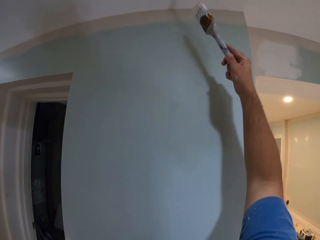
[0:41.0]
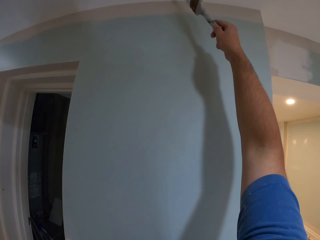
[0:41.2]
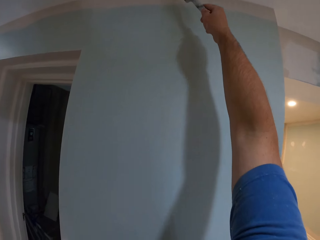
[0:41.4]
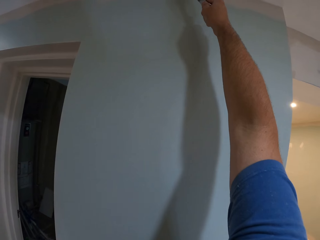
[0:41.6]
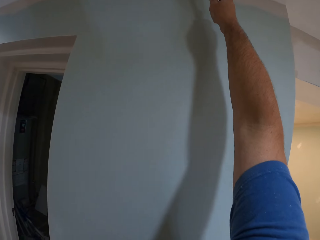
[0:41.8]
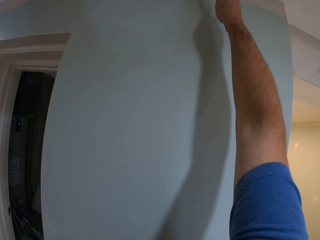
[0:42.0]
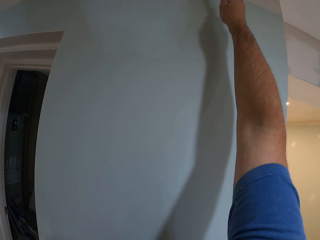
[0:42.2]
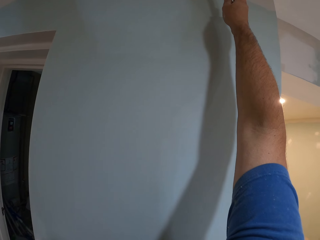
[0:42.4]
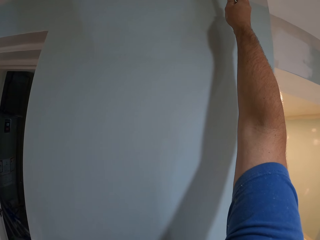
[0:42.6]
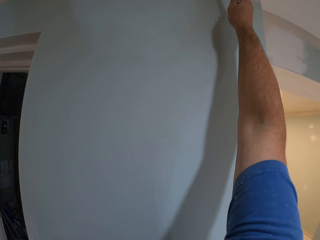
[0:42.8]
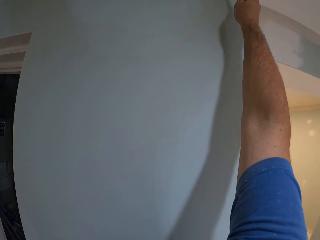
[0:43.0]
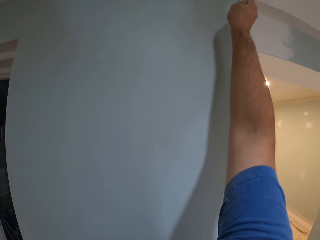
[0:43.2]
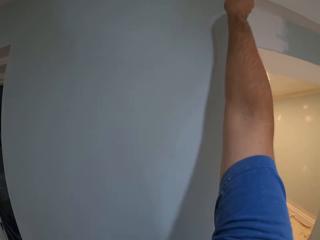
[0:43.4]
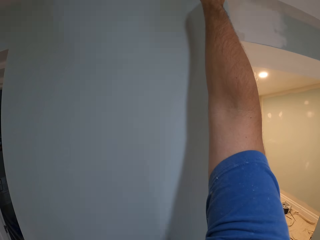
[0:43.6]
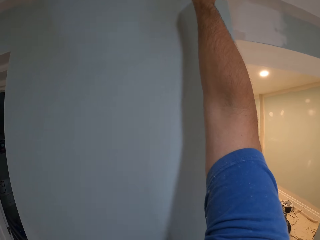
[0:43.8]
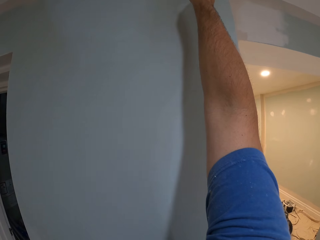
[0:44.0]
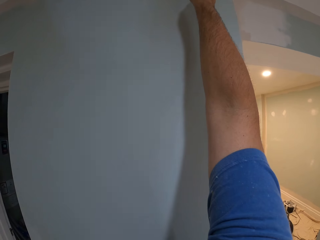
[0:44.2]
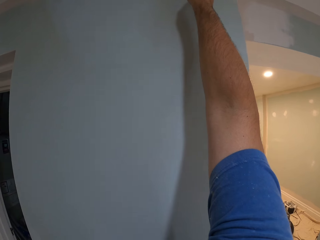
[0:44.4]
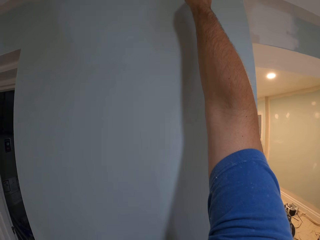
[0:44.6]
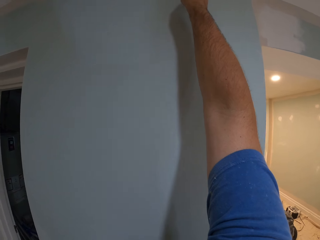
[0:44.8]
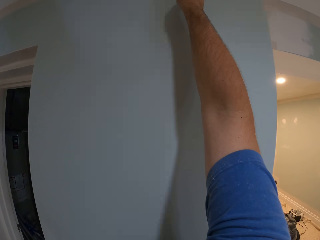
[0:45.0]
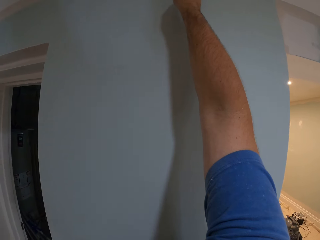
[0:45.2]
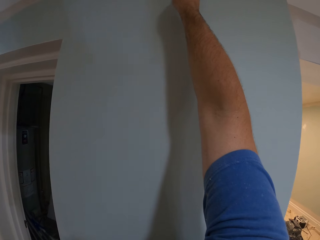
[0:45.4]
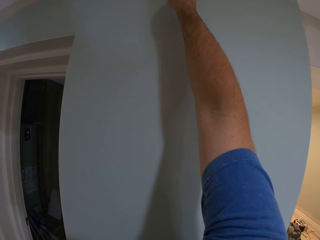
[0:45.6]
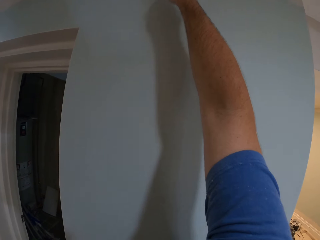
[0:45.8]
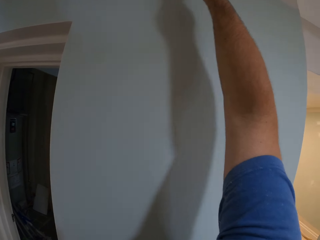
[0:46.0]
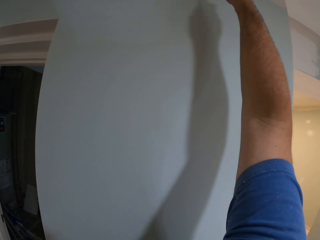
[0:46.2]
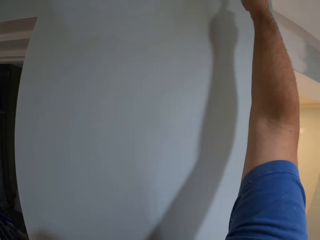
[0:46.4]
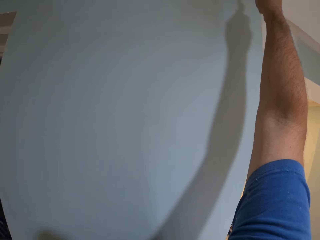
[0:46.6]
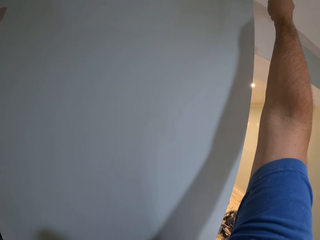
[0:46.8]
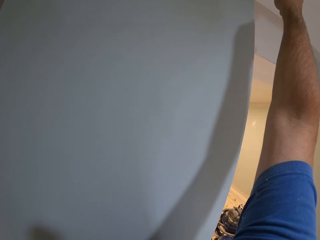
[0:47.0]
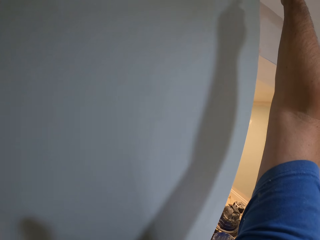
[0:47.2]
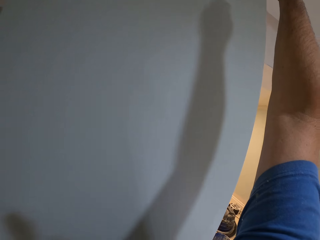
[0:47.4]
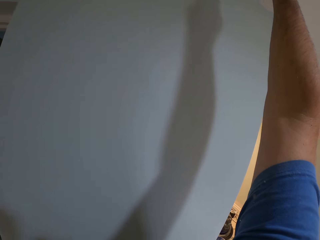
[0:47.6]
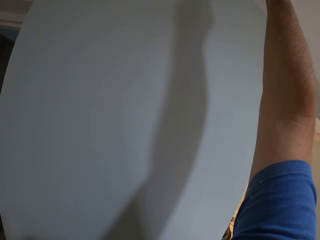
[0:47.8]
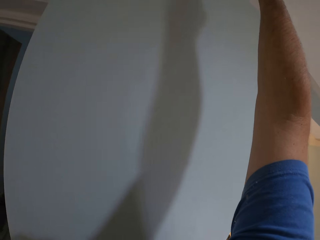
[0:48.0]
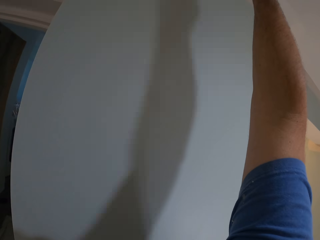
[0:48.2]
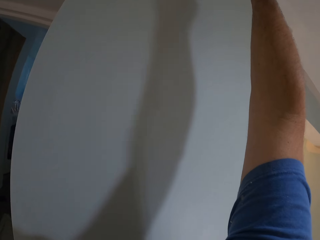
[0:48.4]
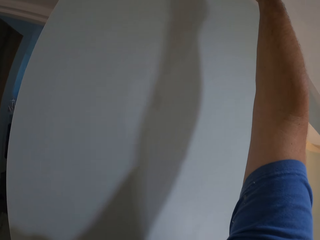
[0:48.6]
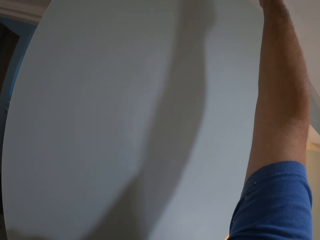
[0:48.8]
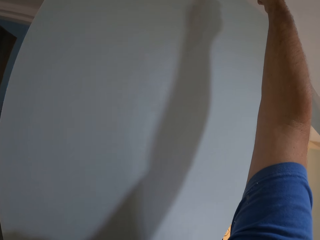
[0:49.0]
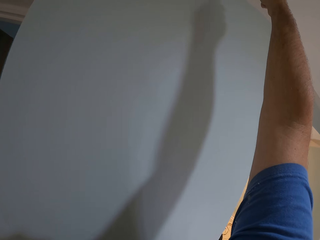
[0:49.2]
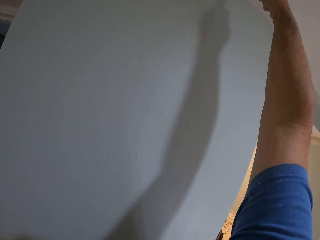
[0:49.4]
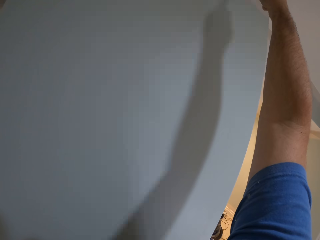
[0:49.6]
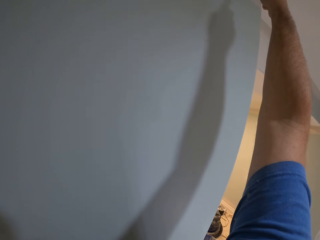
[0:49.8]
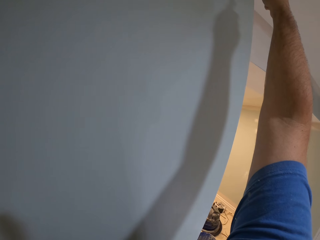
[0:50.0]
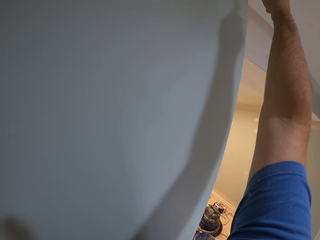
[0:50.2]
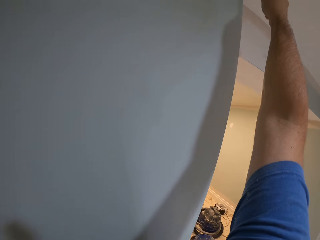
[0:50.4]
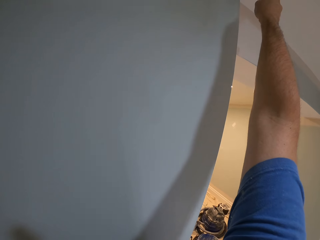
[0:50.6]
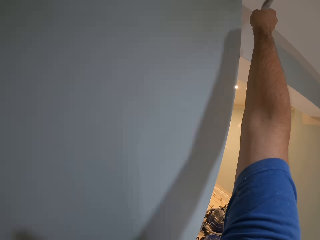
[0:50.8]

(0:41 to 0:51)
The camera wearer walks and paints the upper wall. They paint the ceiling of the house.

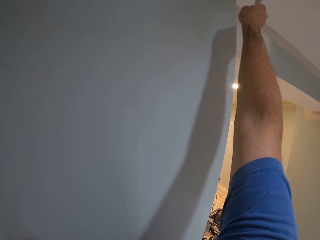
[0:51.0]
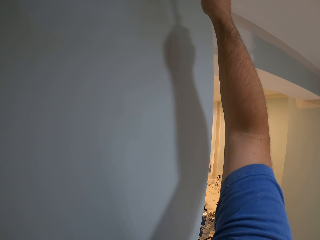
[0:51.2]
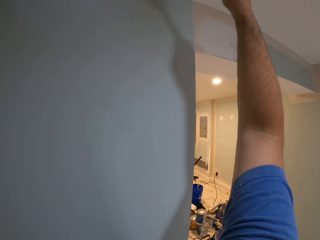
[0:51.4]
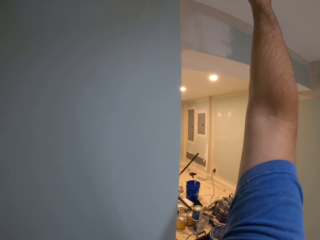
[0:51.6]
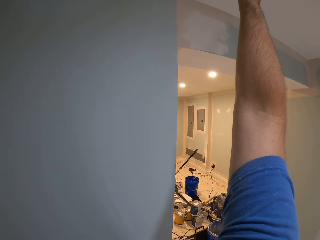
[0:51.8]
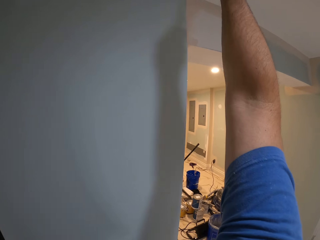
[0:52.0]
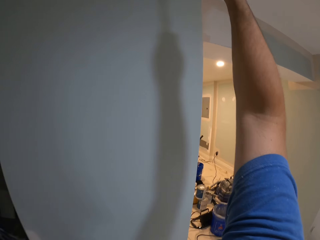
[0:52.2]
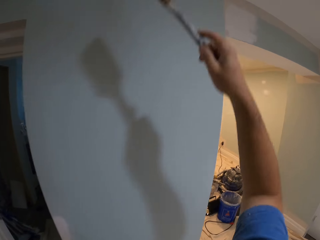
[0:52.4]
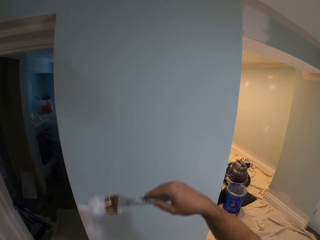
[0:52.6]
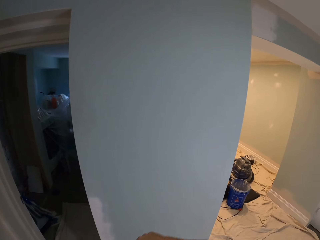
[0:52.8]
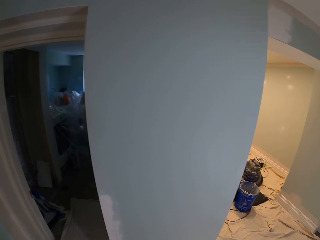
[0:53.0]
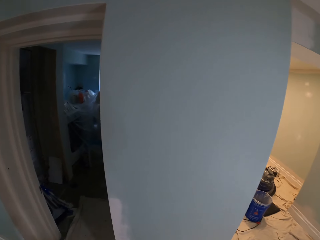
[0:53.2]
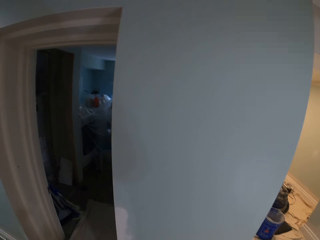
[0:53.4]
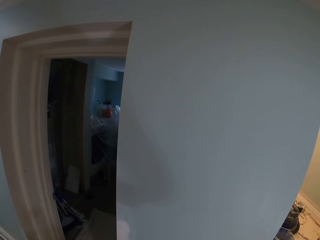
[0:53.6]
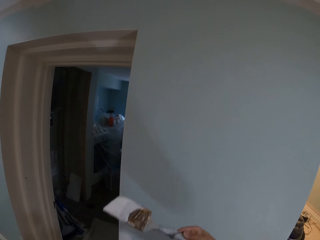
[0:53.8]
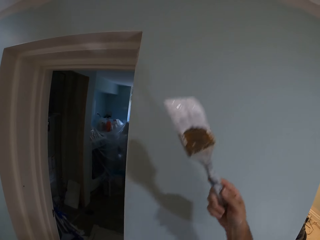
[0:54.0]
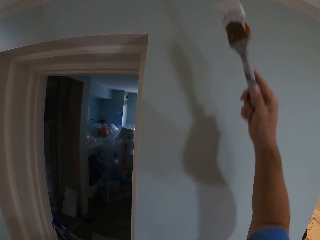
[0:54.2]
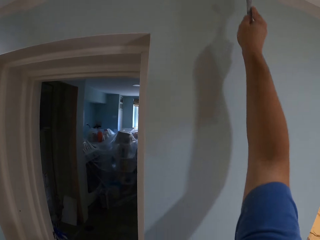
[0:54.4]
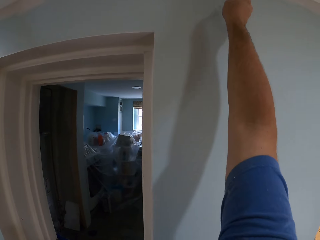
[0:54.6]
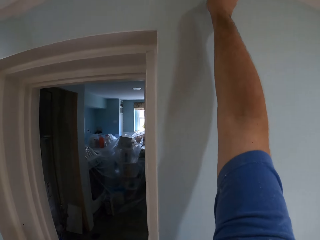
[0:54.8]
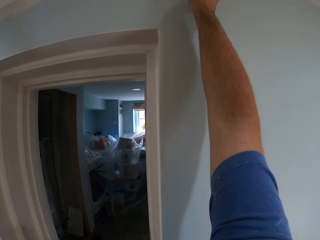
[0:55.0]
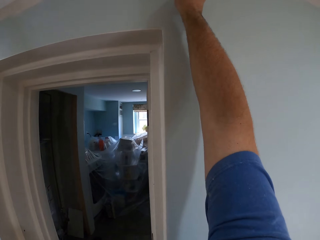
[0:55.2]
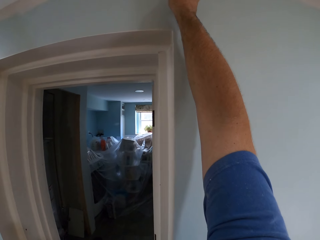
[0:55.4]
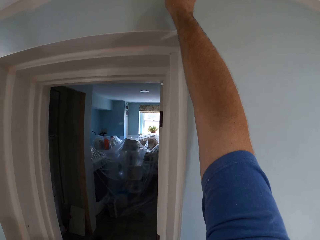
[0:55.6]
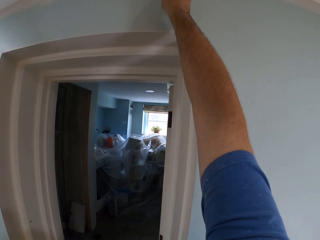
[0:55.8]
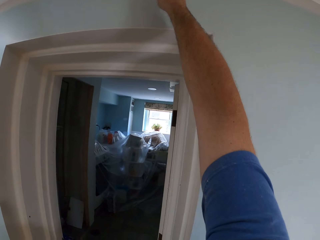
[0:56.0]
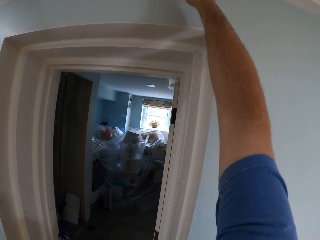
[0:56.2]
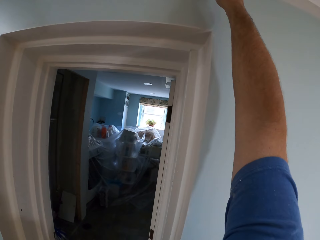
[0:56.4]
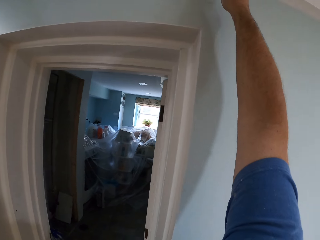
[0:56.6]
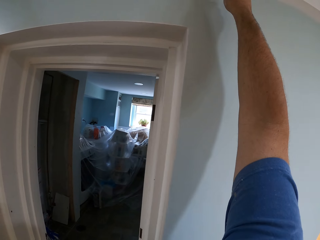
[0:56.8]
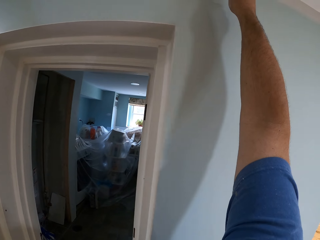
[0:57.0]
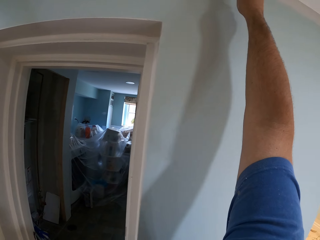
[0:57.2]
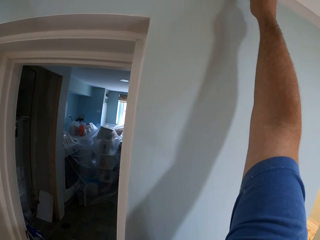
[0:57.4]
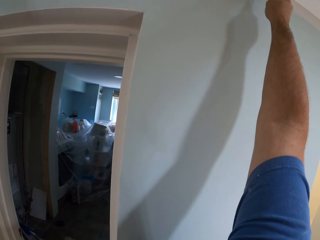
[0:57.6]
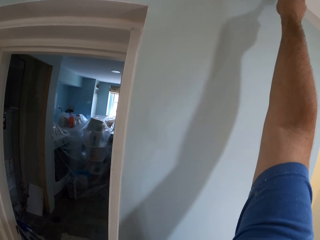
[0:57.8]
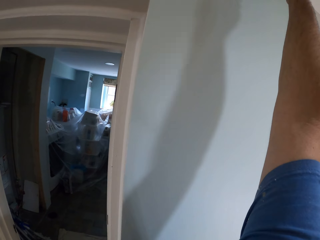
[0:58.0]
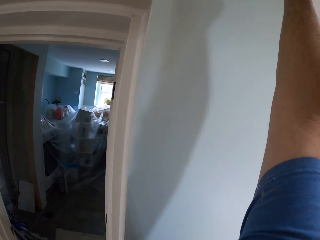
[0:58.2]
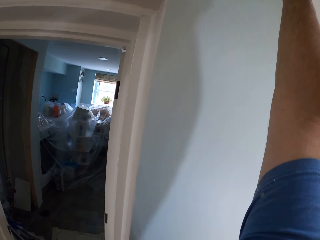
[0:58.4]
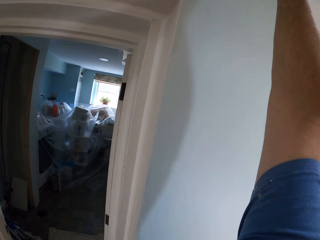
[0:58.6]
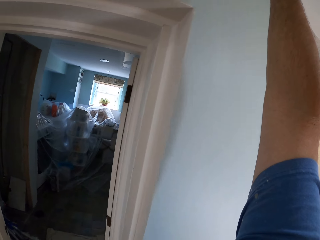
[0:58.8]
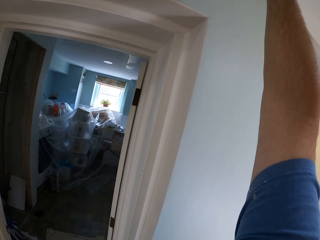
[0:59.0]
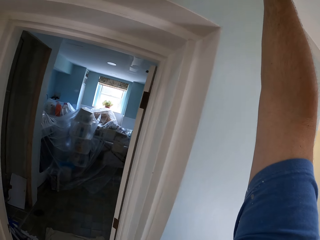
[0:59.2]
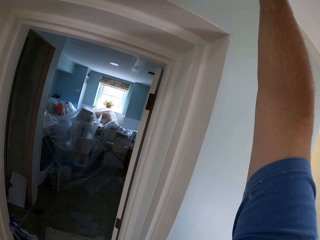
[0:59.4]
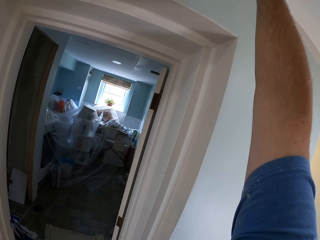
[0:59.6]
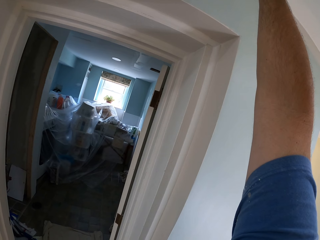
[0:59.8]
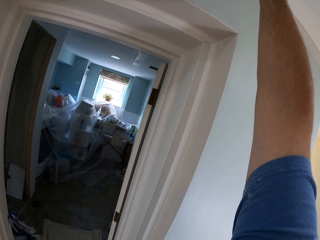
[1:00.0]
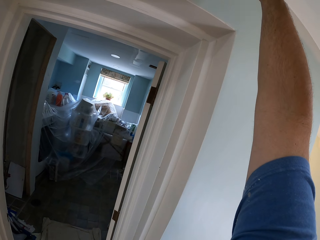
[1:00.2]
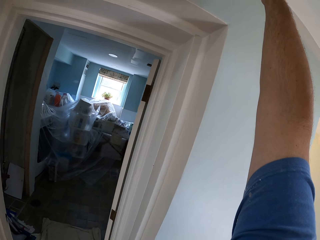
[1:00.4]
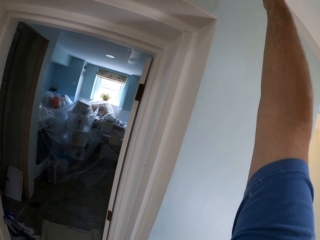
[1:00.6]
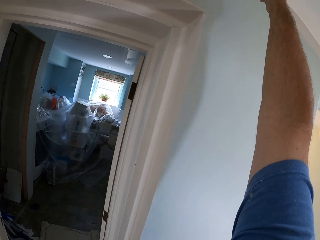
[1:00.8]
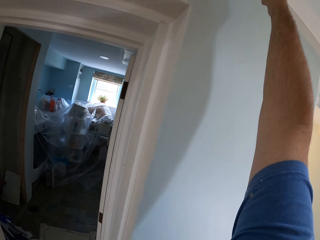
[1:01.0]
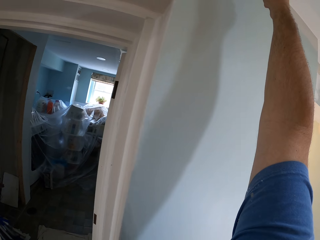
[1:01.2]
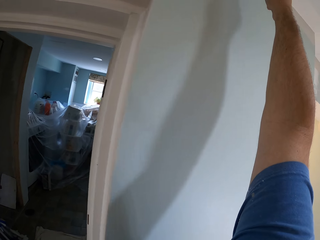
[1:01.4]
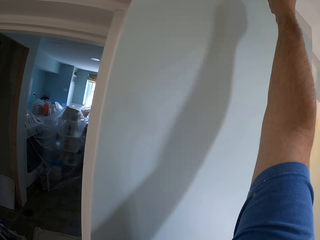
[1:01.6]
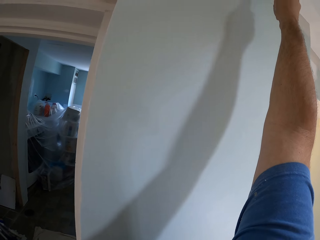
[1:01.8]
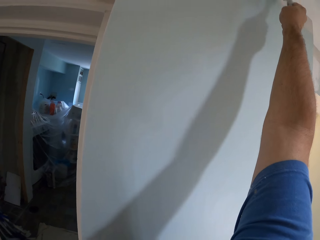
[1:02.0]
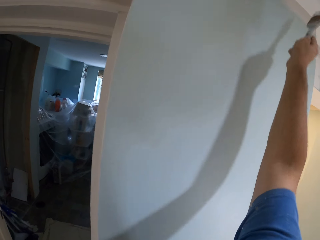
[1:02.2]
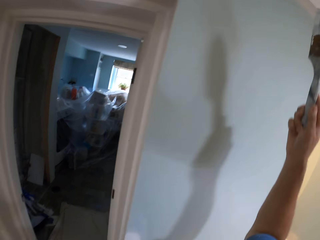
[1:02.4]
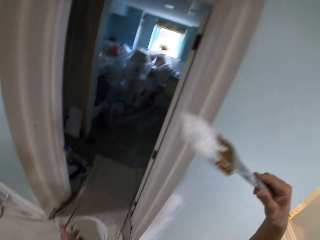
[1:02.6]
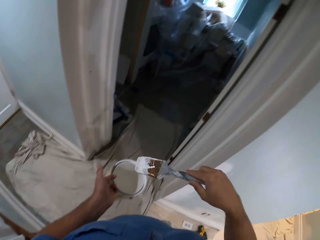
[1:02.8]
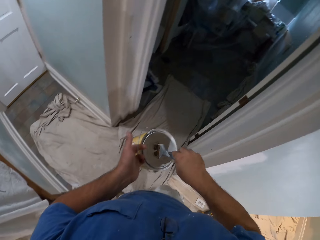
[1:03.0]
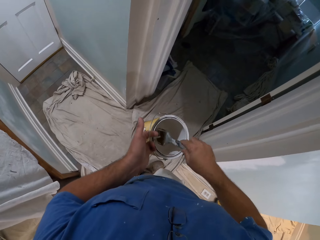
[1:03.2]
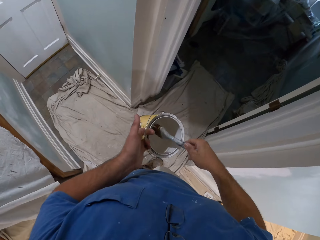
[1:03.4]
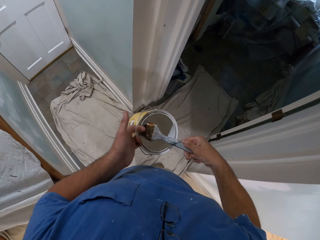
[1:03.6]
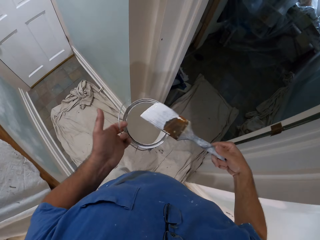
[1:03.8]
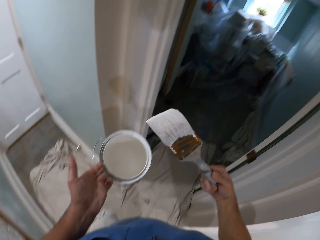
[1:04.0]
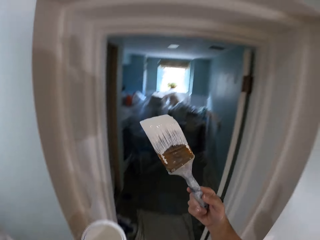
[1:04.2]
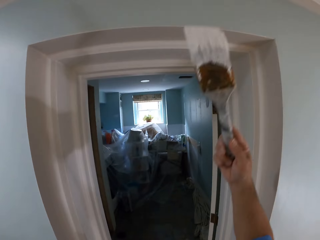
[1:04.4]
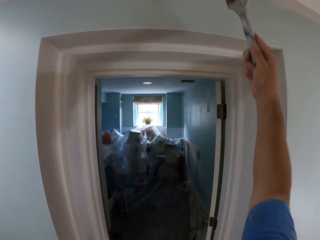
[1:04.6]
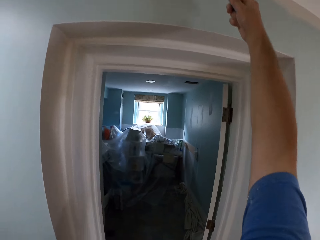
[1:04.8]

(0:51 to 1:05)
The camera wearer dips a paint brush into a paint bucket. They paint the ceiling of the house. They walk and paint the upper wall. They dip the paint brush into the paint bucket.
